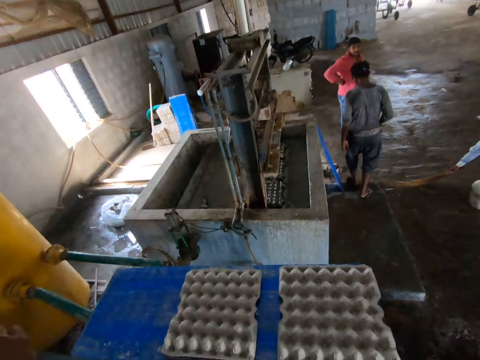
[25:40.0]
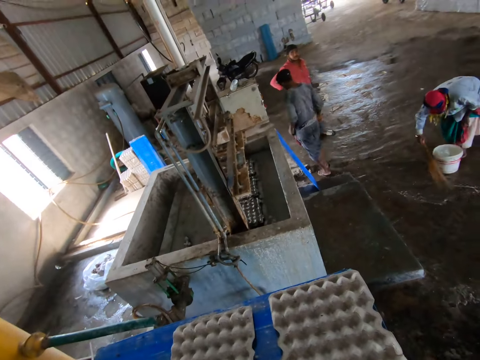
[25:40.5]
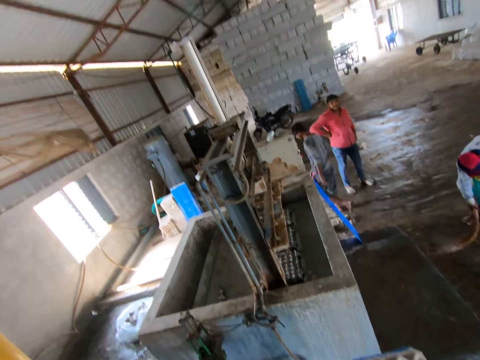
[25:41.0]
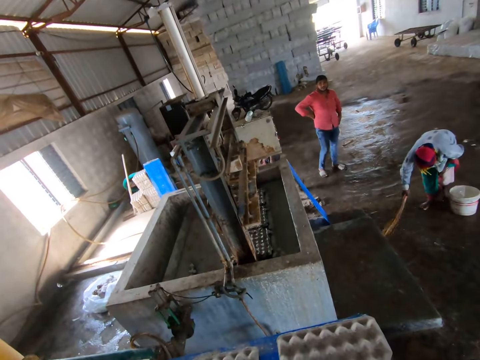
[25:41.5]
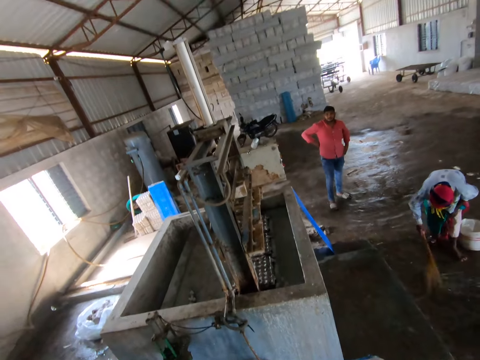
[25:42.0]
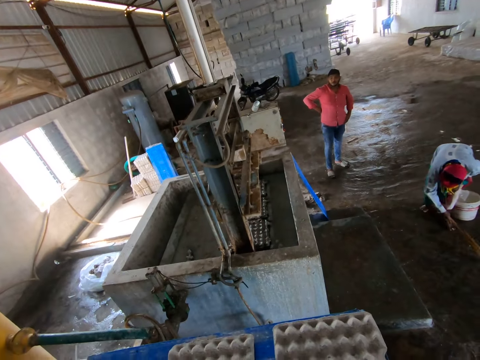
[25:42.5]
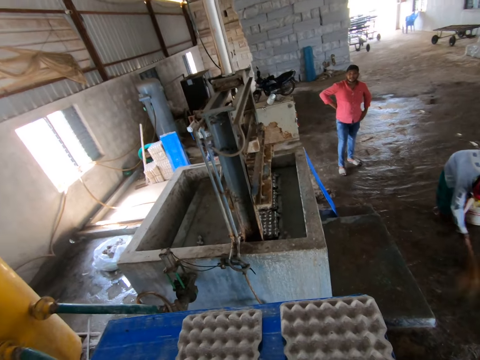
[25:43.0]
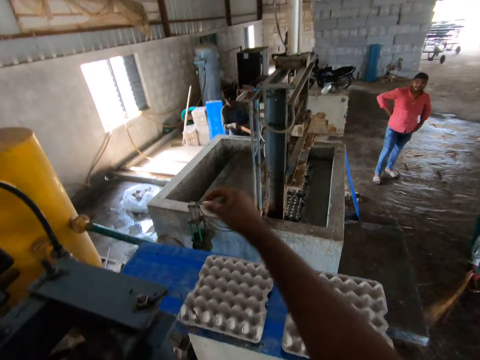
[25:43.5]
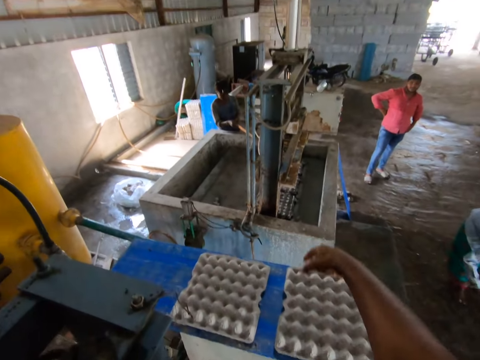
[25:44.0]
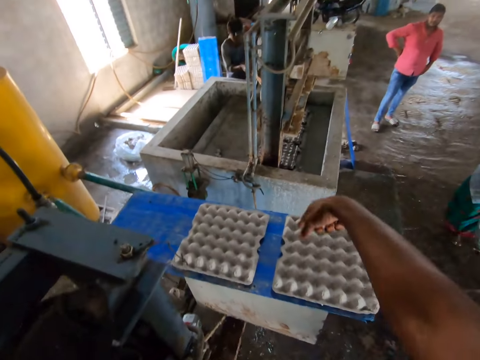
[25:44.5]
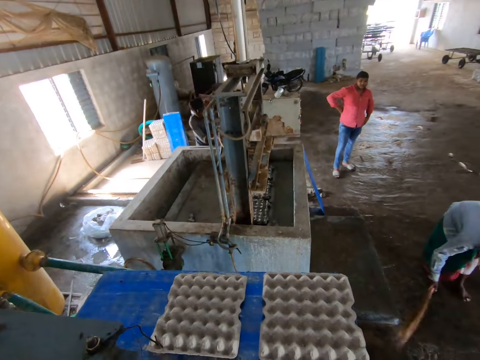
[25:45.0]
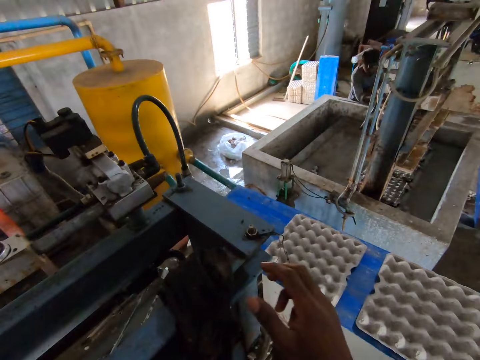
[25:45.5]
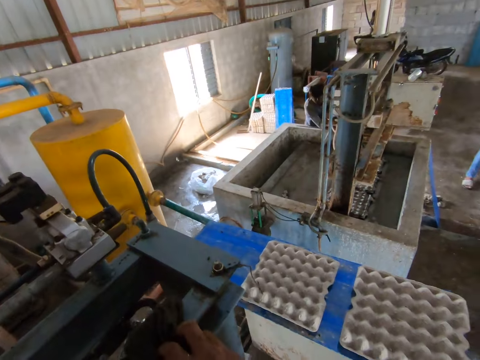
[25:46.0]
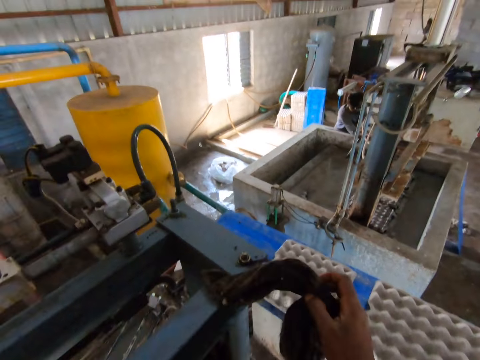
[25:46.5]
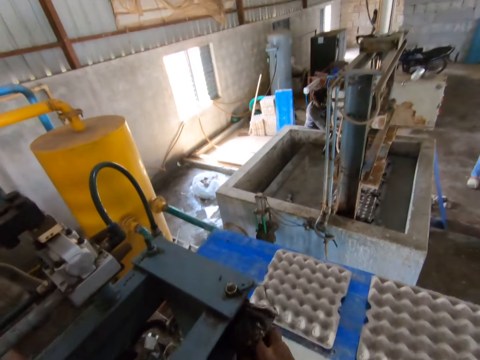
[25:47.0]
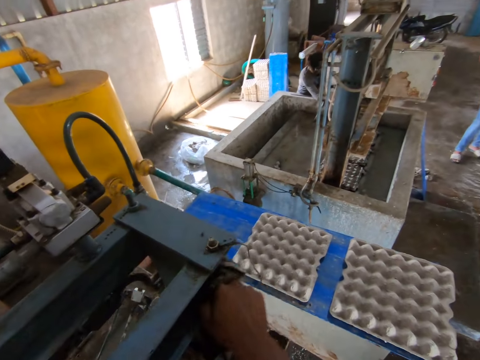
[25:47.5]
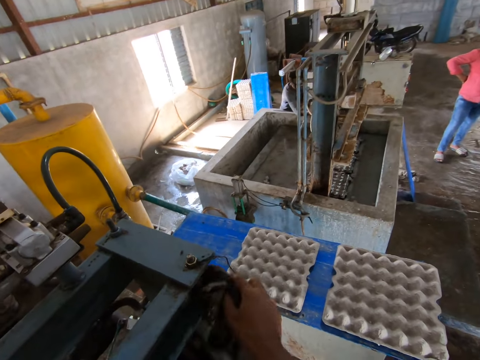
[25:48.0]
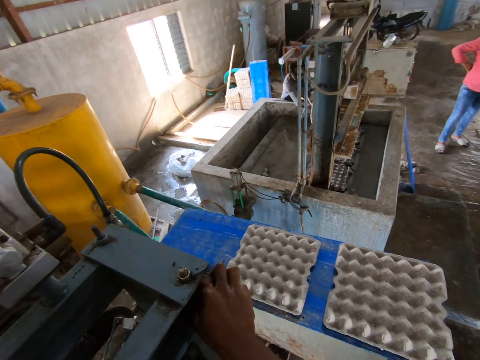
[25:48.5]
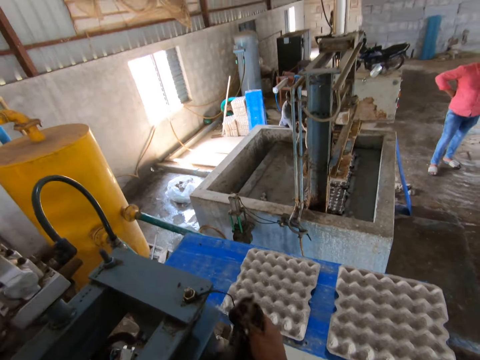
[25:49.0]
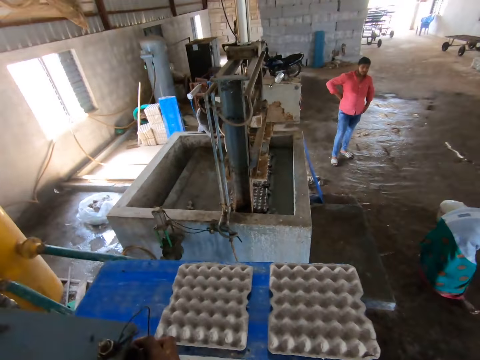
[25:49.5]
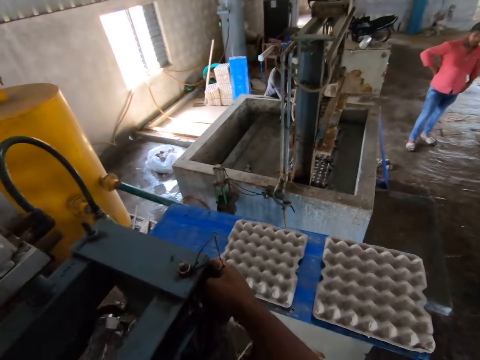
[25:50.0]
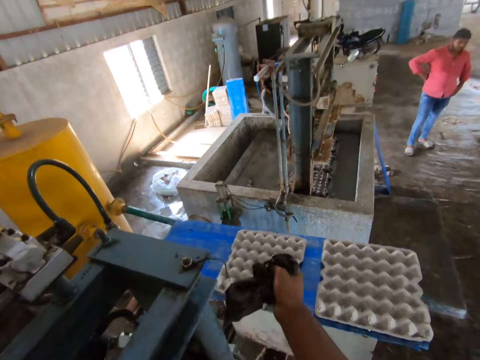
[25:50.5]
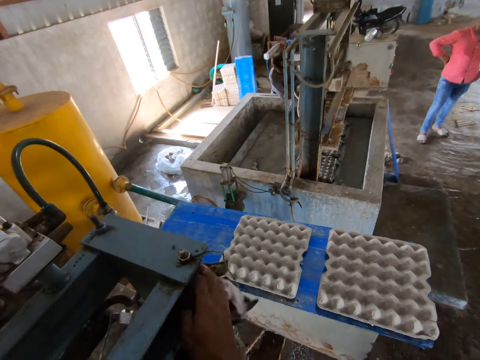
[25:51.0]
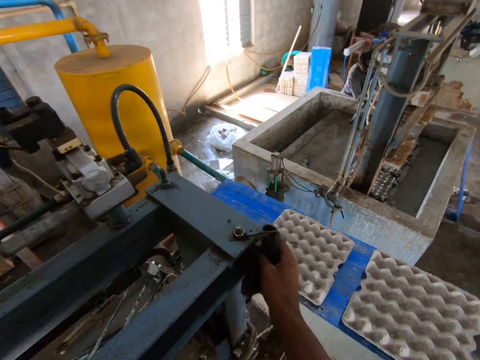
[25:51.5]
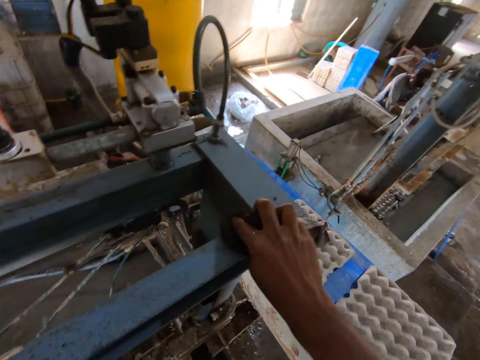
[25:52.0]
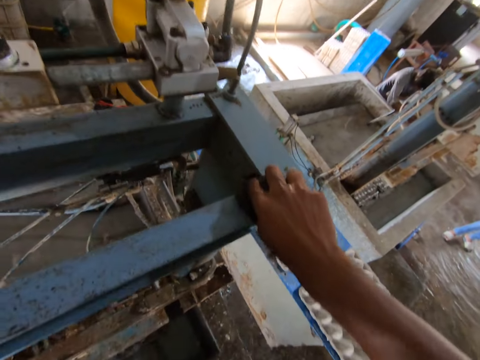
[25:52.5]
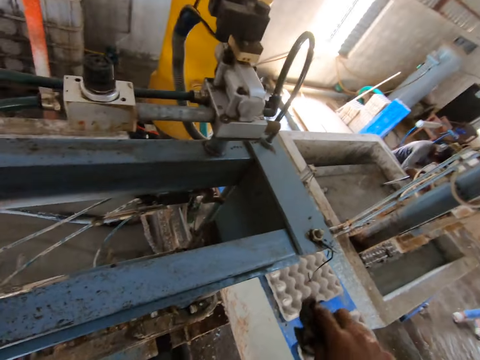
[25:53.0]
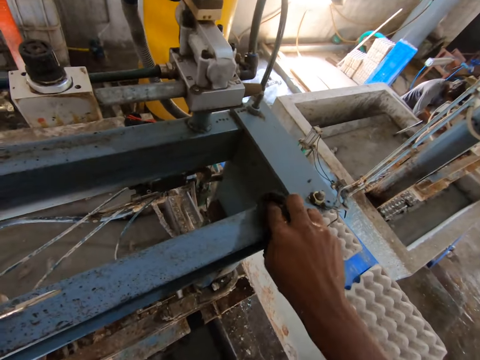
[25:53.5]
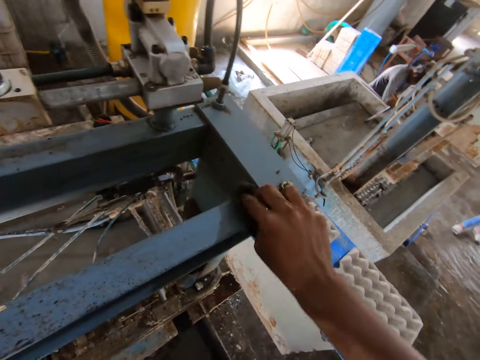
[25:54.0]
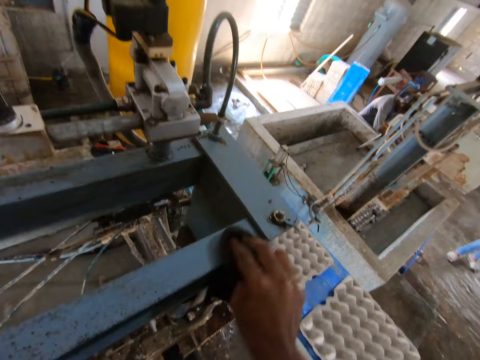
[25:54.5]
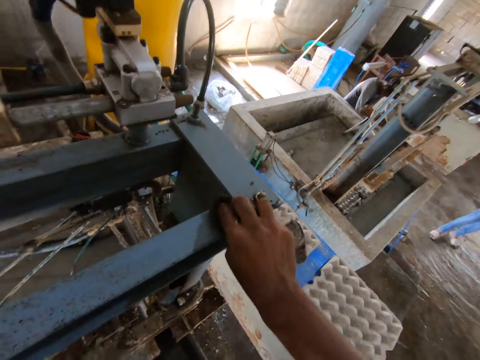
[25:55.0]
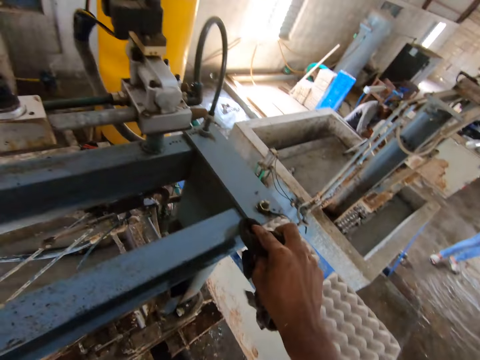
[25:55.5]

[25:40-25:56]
The camera wearer talks to a man. They point at the egg trays. They clean the egg tray machine. They take the wiping cloth. They wipe the metal. They interact with the man. They clean the egg tray machine.

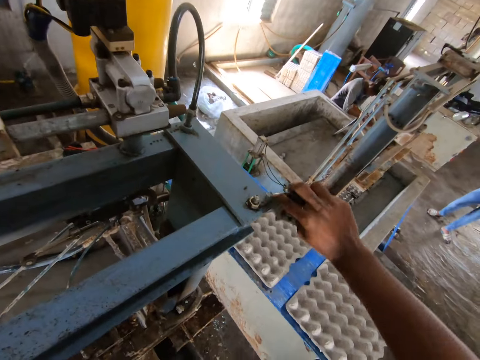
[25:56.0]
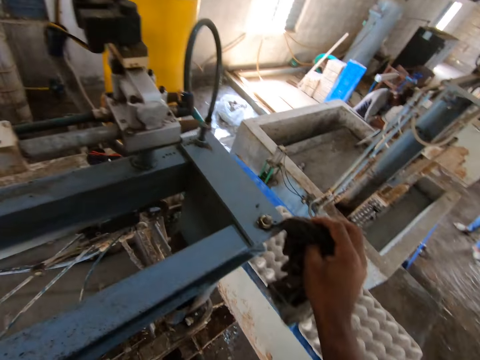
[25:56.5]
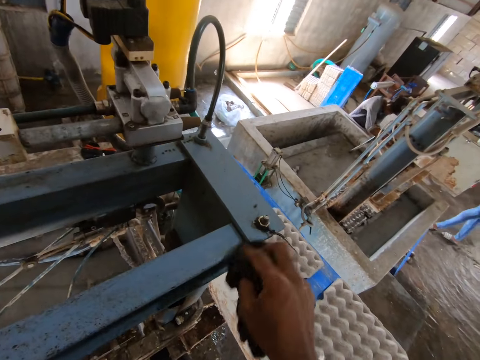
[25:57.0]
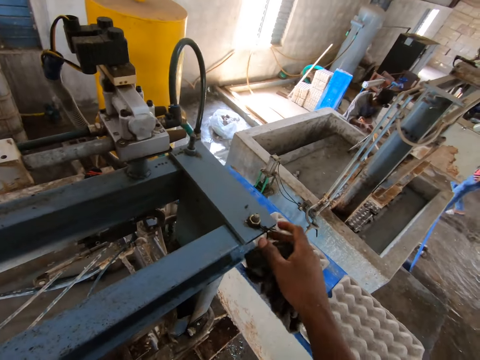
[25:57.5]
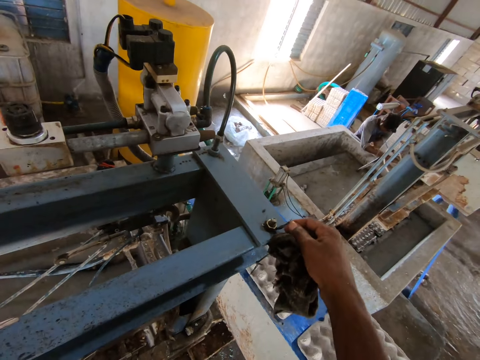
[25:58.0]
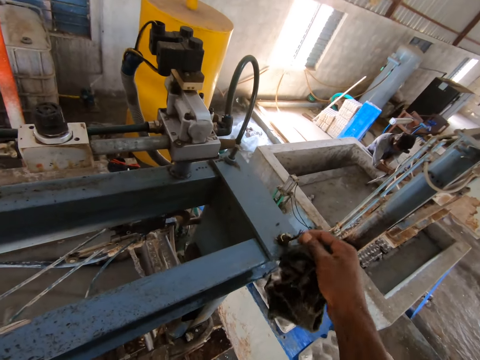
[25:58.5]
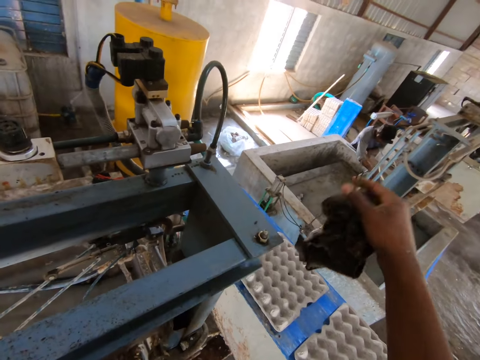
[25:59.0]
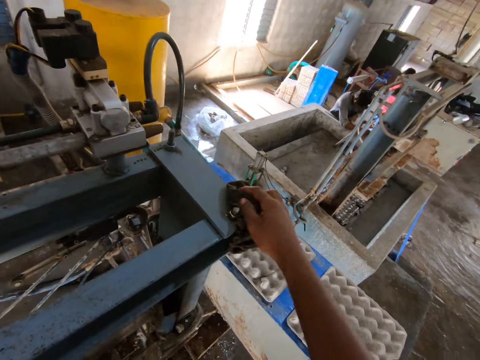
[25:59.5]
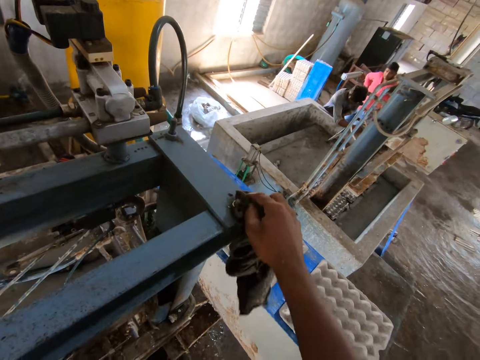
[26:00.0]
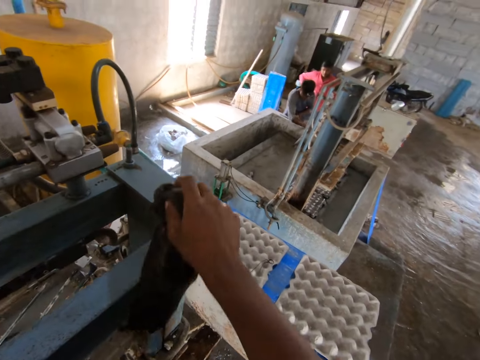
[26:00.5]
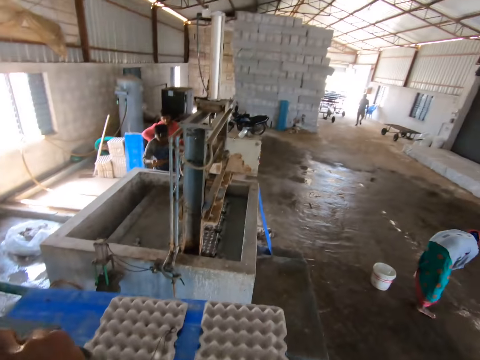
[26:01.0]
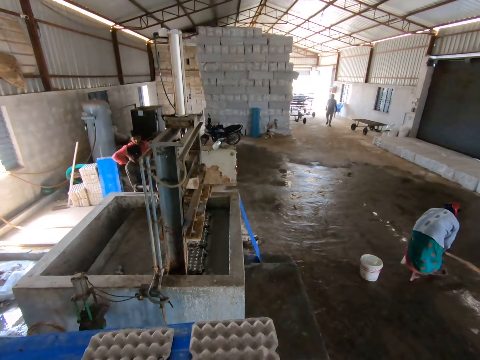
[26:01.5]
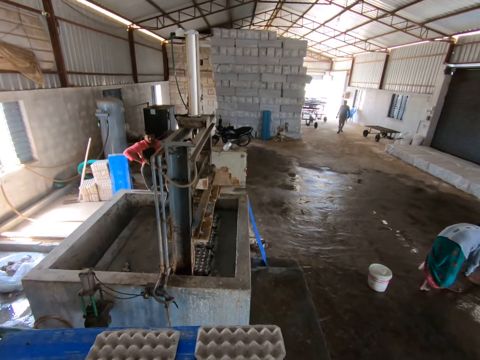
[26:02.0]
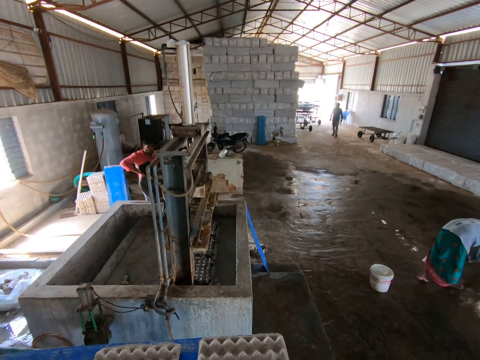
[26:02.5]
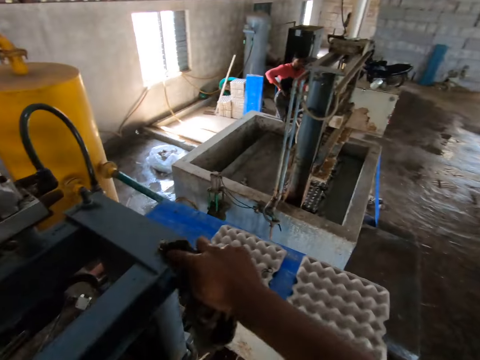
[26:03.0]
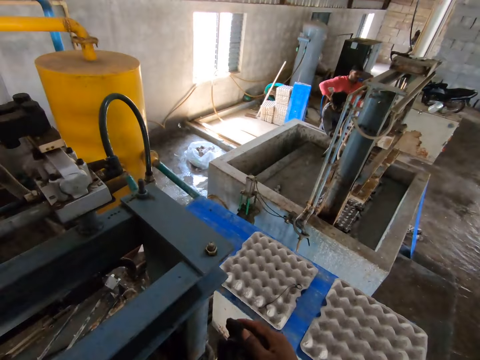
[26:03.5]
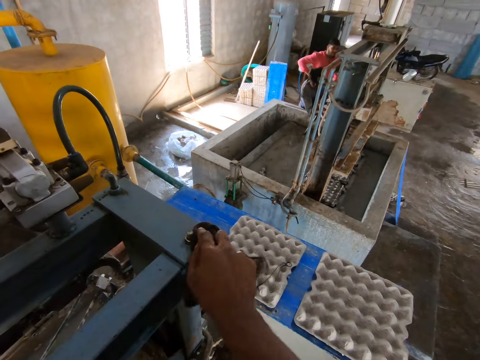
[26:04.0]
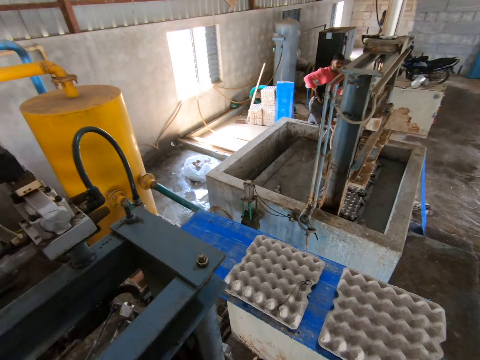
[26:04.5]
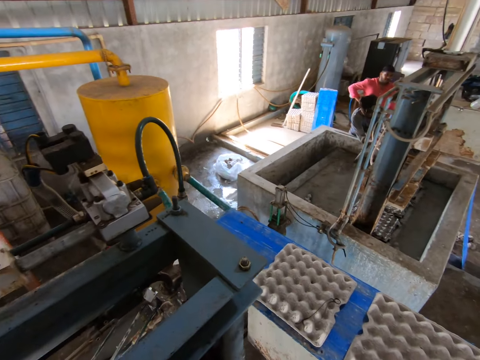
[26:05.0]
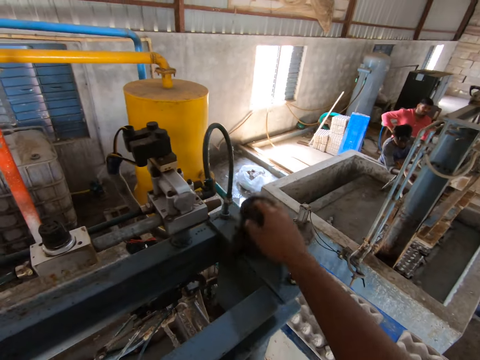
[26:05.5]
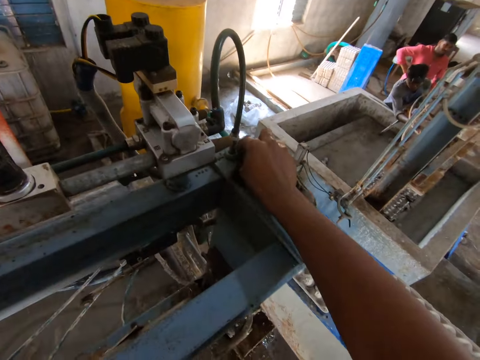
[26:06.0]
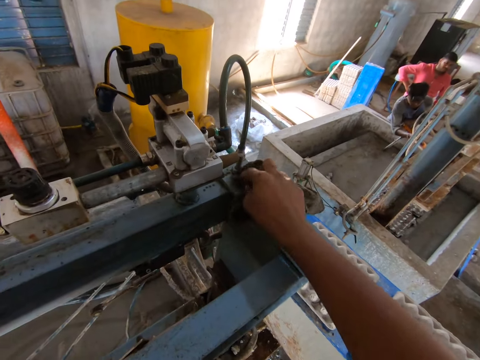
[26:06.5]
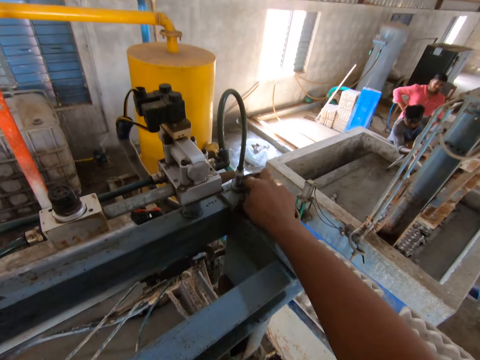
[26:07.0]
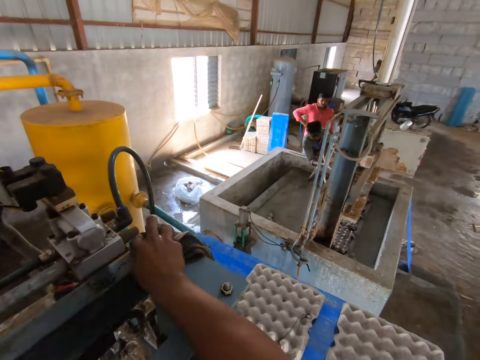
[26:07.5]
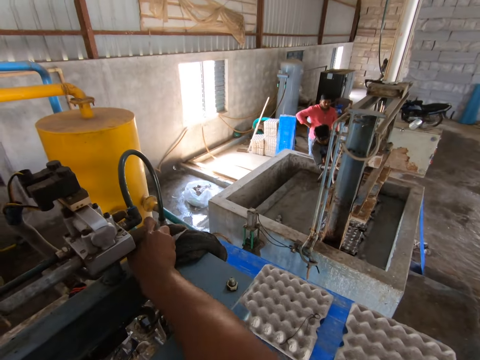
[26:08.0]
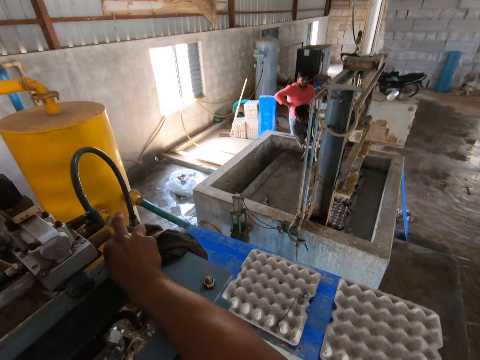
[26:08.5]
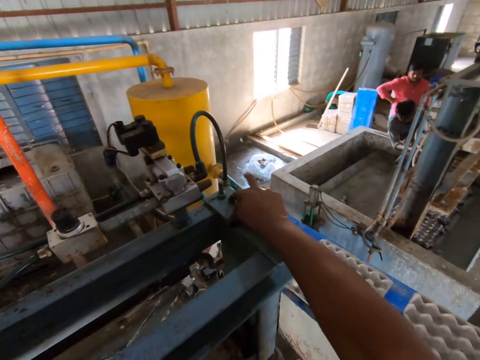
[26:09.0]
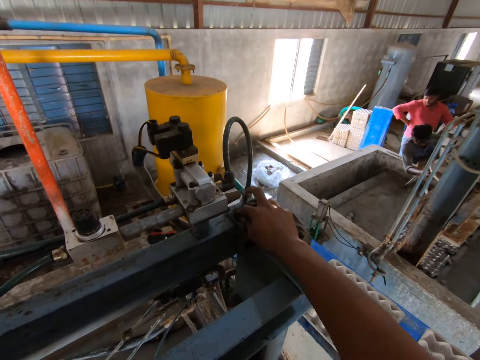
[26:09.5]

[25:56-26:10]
The camera wearer removes a string on the bolt. They wipe the metal. They clean the egg tray machine. They look around. They talk to a man. They wipe the metal. They clean the egg tray machine.
